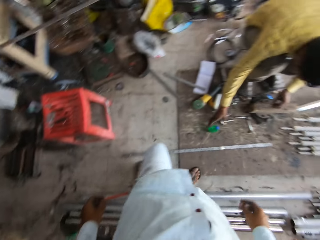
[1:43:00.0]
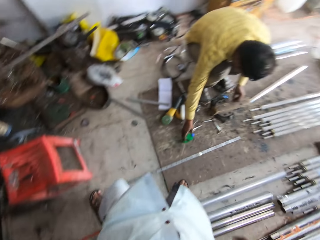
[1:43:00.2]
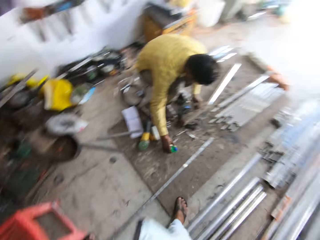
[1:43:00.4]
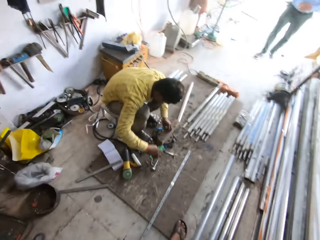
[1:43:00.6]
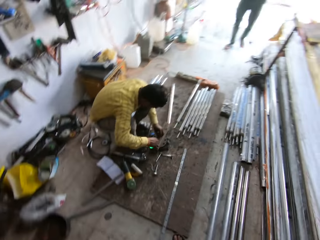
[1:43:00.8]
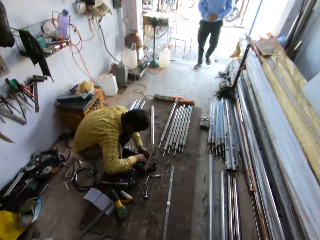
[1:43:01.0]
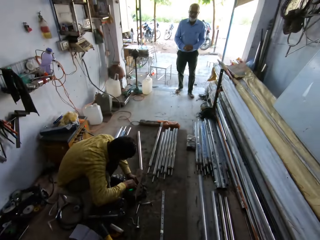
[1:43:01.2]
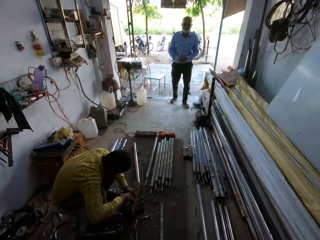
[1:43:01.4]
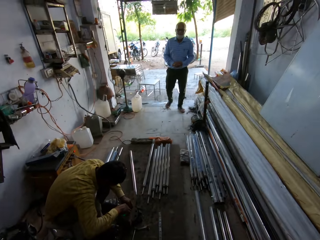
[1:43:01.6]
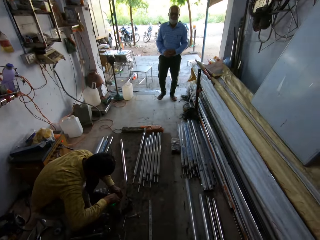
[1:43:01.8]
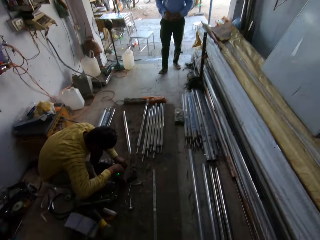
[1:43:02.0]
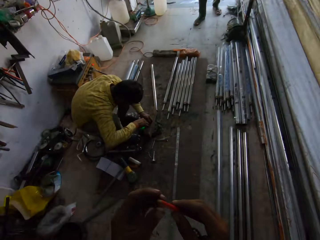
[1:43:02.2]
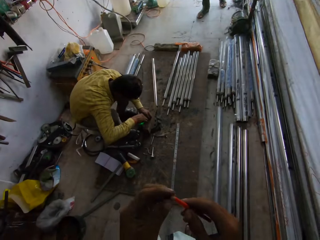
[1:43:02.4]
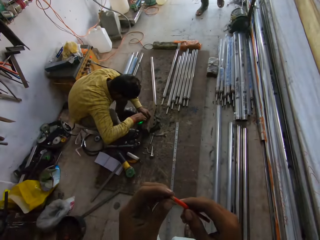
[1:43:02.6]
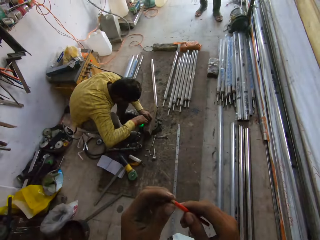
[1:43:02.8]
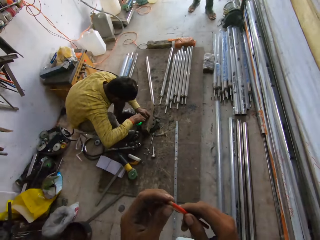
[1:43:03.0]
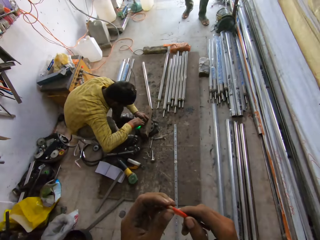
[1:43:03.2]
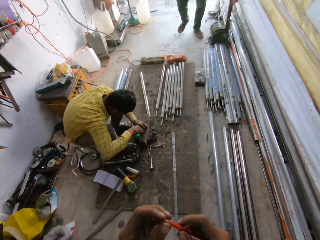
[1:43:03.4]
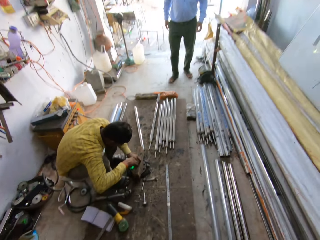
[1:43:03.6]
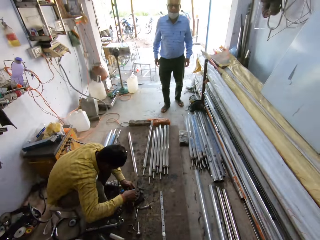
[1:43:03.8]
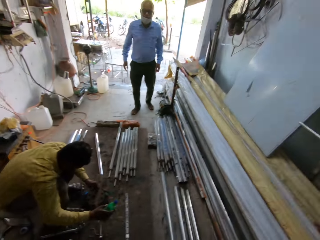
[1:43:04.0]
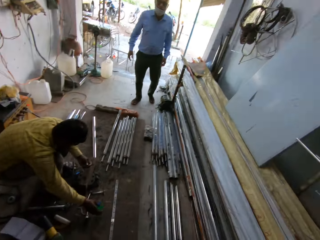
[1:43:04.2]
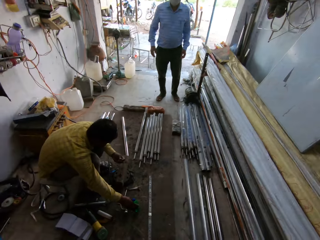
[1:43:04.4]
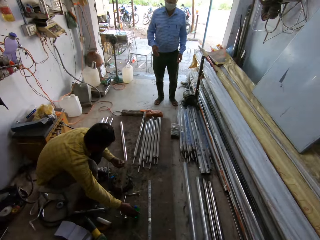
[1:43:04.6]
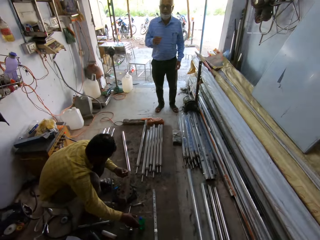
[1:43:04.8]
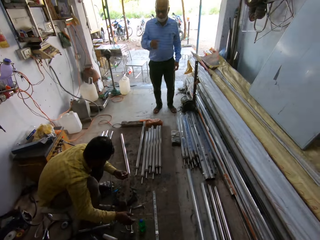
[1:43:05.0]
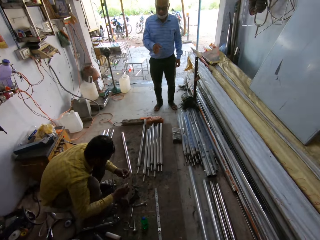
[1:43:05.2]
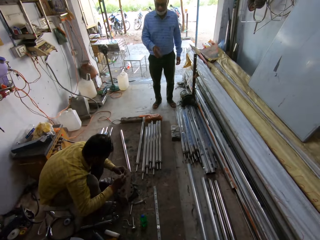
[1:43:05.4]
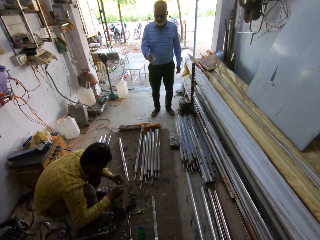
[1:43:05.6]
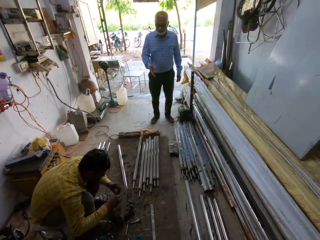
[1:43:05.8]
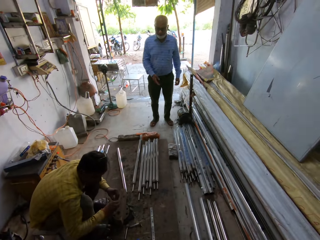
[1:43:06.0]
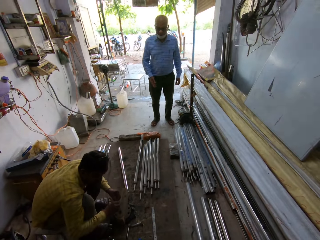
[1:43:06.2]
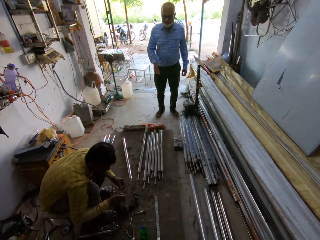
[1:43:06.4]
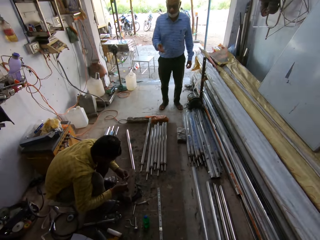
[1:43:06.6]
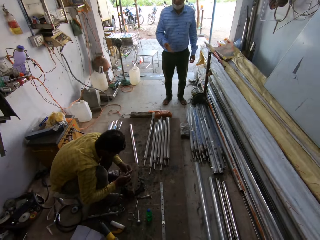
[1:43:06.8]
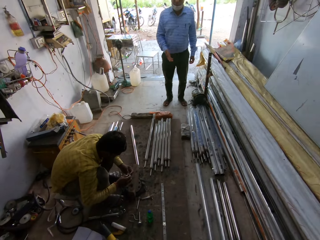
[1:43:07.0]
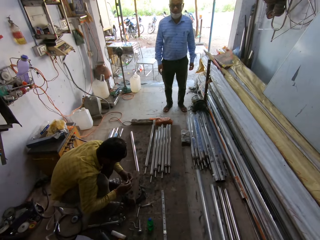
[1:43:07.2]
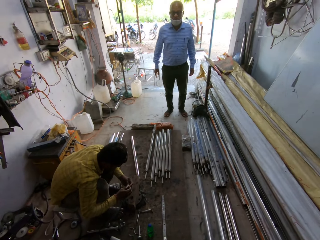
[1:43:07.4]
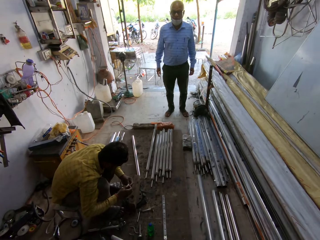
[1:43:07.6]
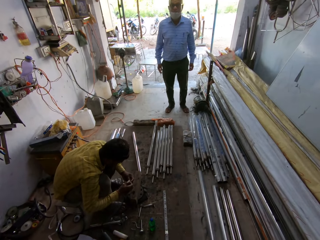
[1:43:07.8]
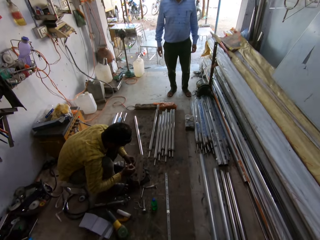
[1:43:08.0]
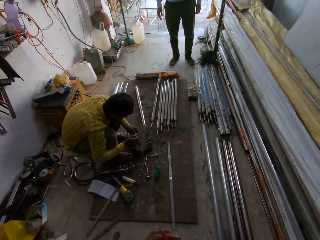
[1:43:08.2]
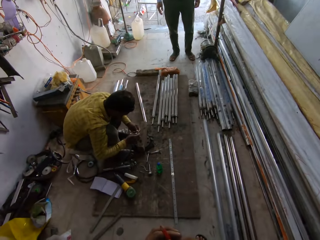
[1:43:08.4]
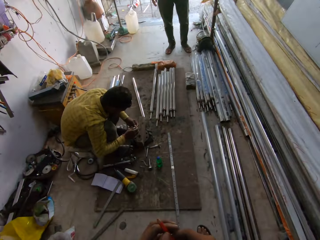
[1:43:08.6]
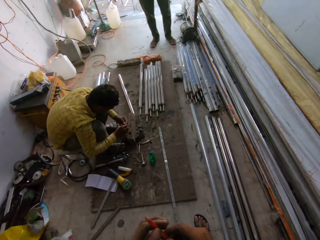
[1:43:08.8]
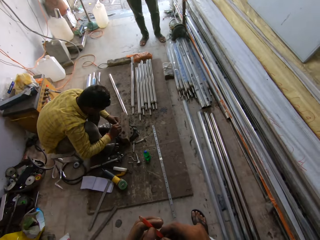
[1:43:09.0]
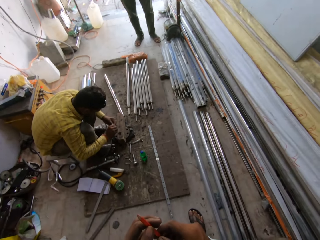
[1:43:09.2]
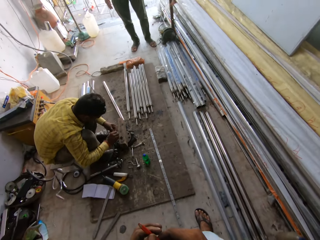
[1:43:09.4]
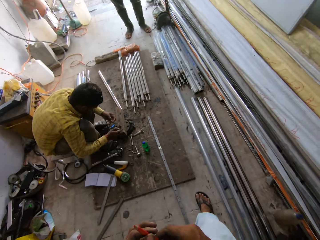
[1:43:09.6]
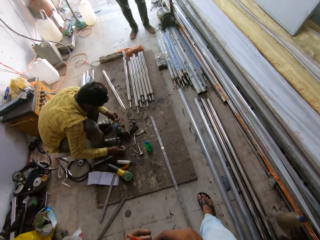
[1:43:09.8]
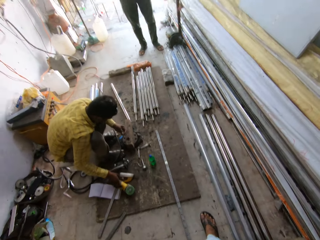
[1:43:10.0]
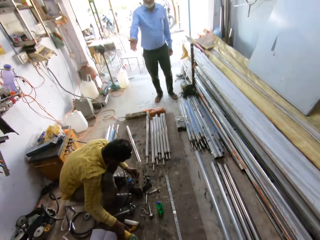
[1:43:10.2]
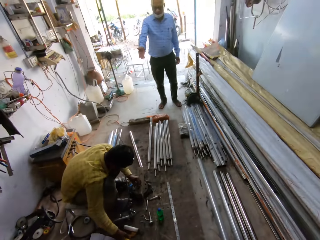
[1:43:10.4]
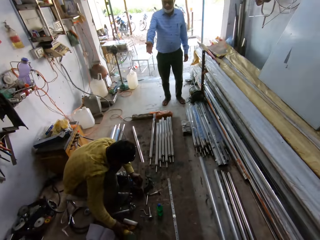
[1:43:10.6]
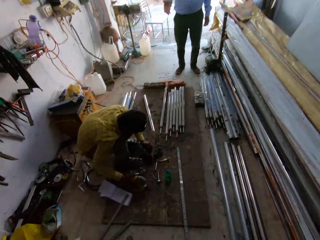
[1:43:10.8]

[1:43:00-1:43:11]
The camera wearer moves across and looks around. A man welds metal. Another man walks. The camera wearer holds a pen with both hands. The first man puts a bottle down. The other man moves hands. The first man picks up metal bits. The first man picks up metal bits and moves hands.

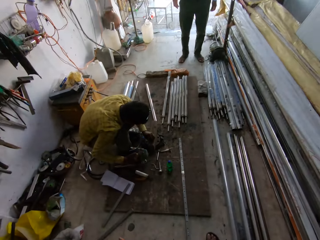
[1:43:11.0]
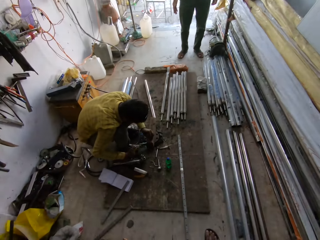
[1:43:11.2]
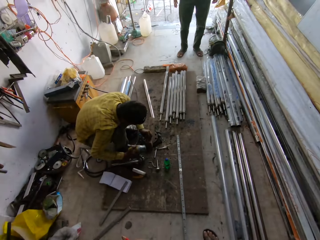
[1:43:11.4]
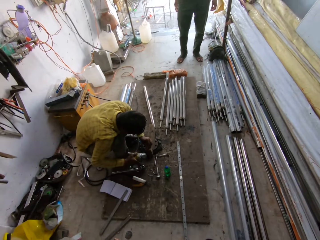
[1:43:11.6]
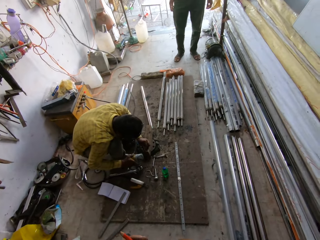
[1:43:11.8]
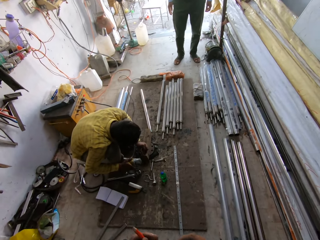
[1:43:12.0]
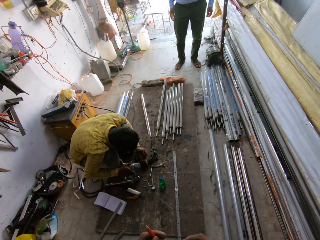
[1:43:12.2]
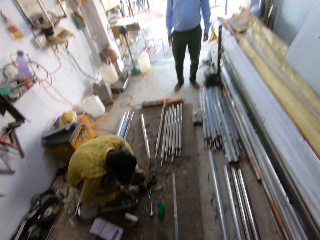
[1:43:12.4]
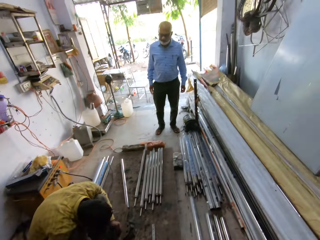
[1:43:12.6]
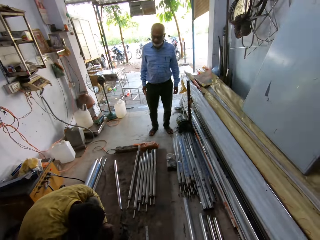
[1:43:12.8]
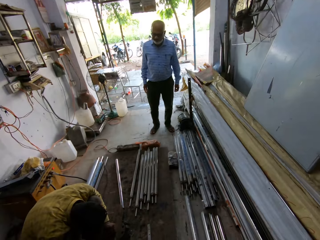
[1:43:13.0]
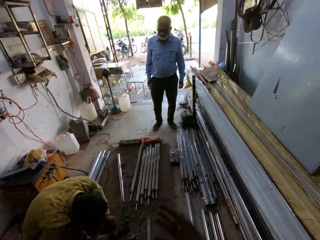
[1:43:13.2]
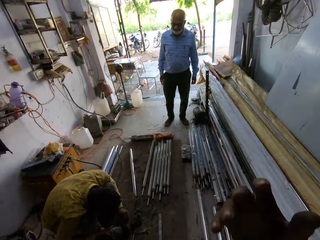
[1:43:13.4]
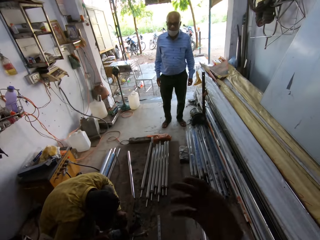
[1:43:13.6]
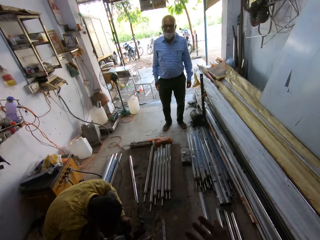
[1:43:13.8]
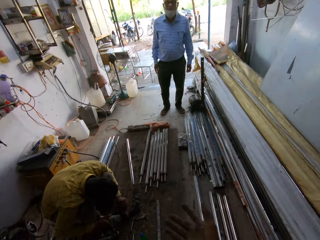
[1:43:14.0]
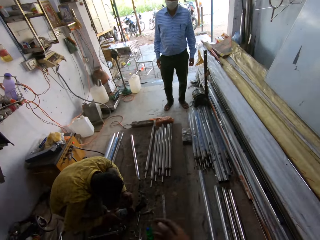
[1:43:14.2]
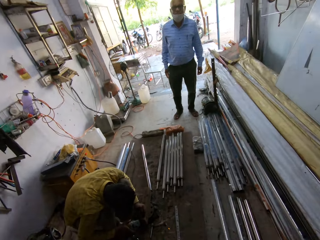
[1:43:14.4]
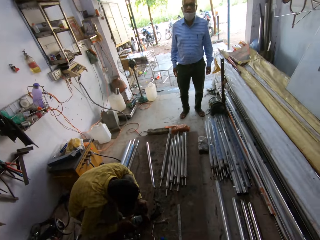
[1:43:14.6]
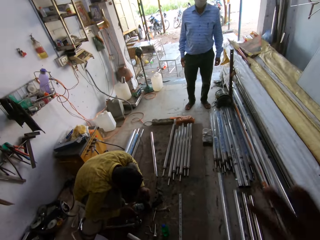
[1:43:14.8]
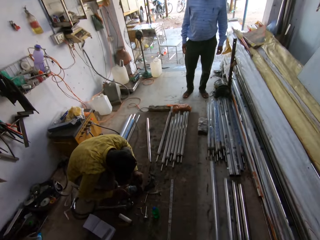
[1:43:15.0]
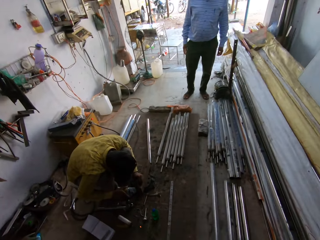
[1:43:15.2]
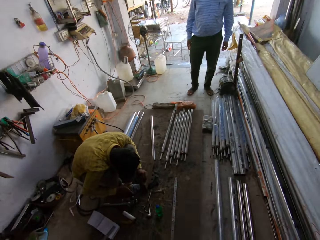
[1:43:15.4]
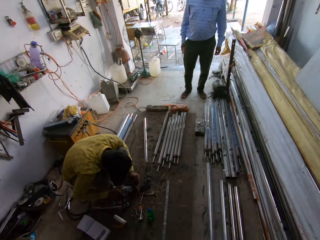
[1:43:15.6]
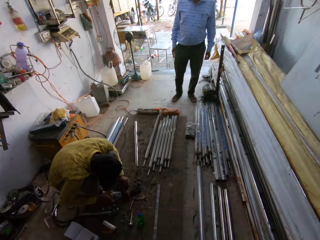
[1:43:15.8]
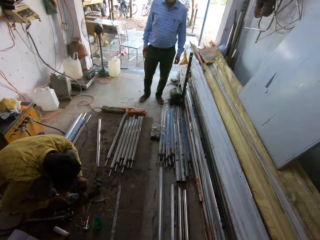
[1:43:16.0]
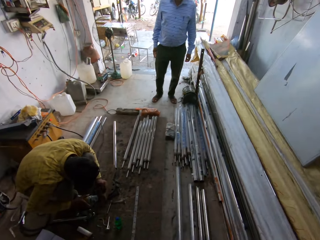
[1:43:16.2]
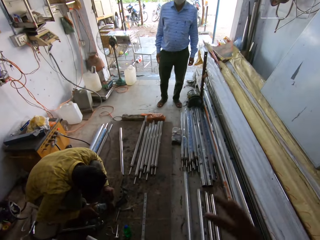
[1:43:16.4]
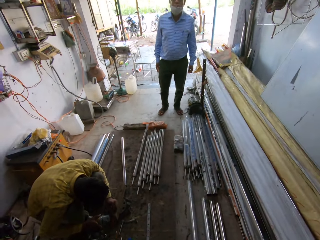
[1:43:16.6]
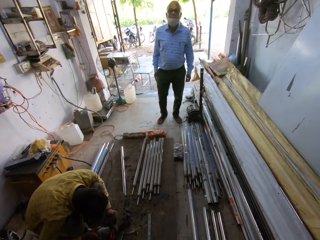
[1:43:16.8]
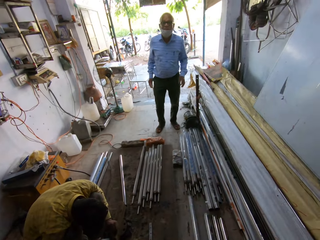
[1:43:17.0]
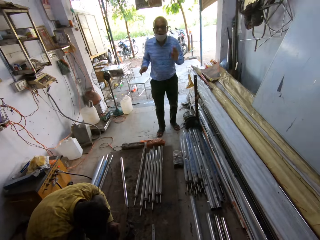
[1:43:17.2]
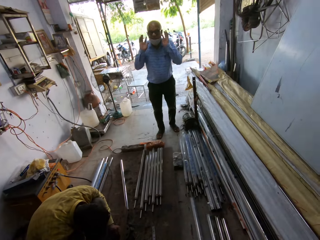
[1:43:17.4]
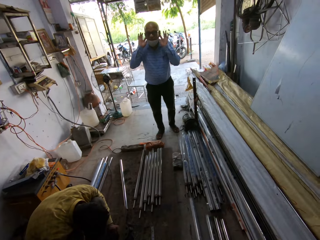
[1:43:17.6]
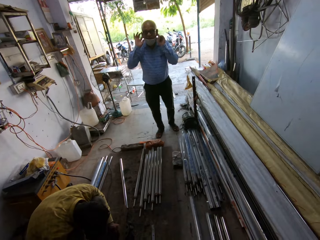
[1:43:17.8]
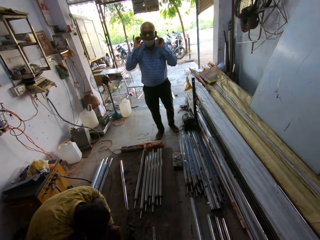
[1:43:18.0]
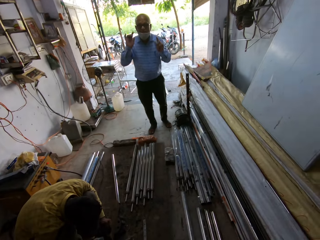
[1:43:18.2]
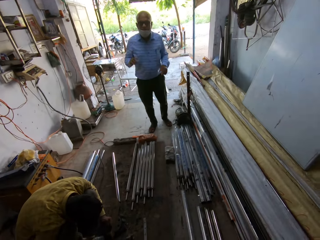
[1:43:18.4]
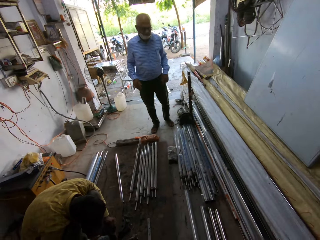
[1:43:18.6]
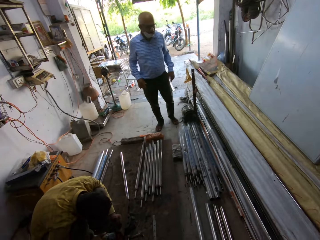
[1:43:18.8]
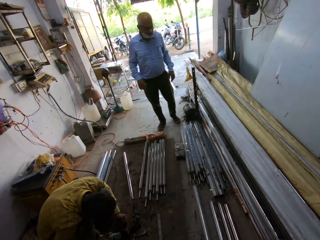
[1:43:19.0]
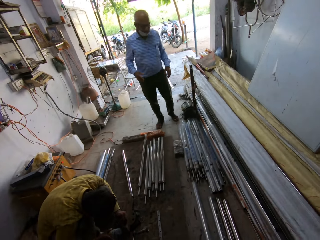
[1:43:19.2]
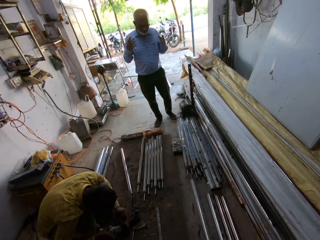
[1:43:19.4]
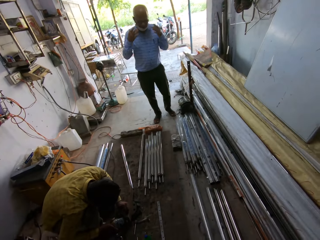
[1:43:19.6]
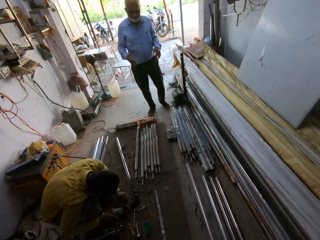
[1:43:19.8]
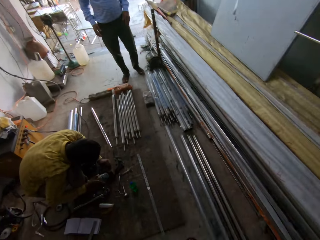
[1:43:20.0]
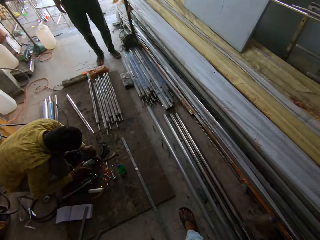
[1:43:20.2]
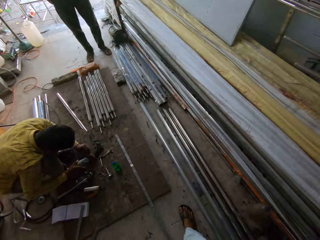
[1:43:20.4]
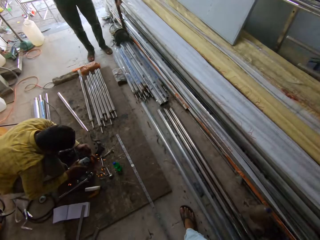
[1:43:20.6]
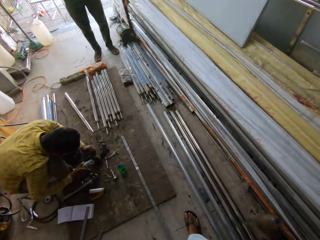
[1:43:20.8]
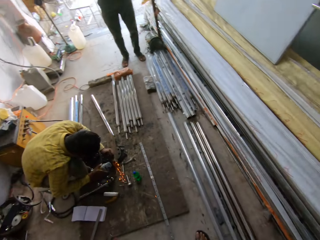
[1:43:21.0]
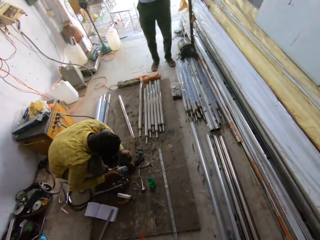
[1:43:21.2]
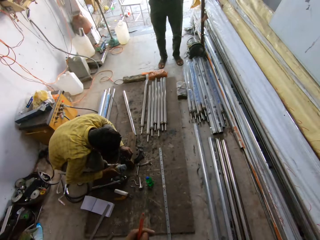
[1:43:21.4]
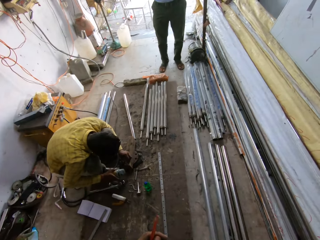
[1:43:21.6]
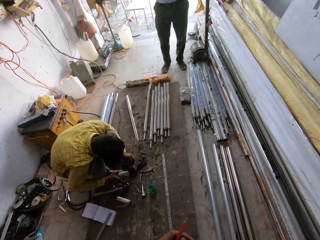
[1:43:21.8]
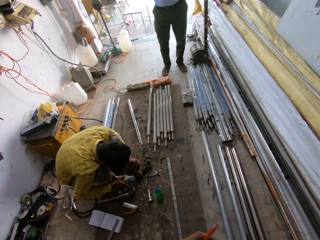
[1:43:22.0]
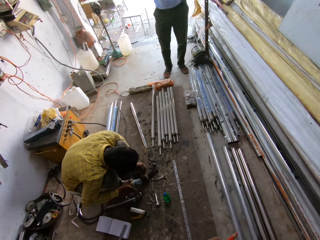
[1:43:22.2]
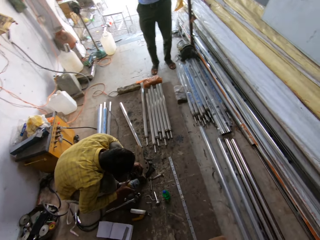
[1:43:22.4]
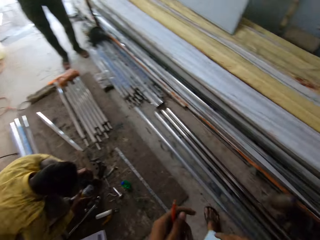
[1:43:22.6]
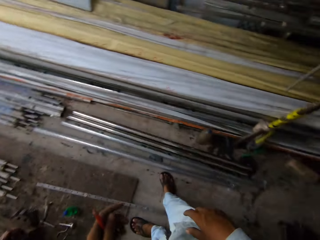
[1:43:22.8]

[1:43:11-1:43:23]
A man picks up a welding machine and welds metal. The camera wearer moves a hand. The man welds metal. Another man lifts hands and moves hands. The first man welds metal.
